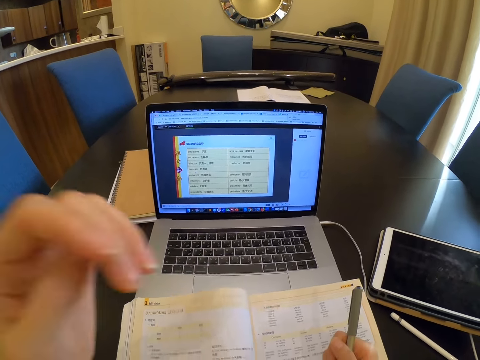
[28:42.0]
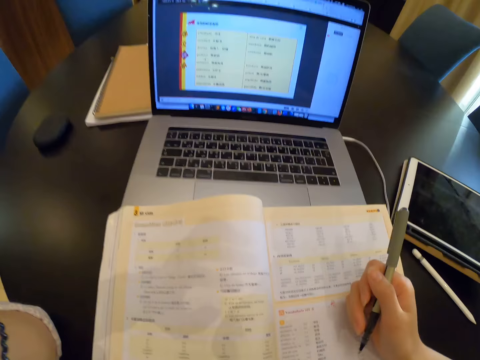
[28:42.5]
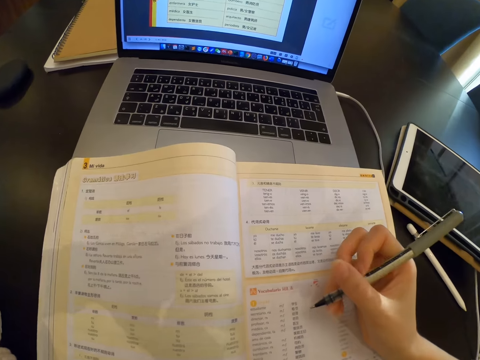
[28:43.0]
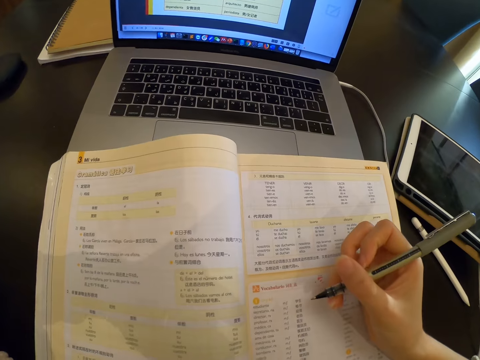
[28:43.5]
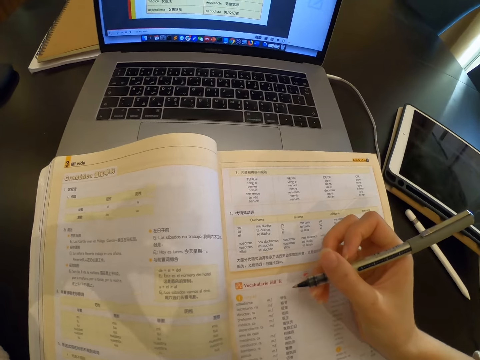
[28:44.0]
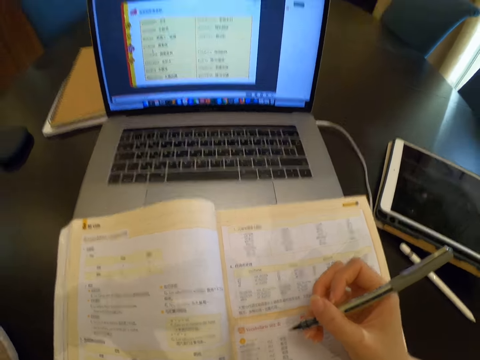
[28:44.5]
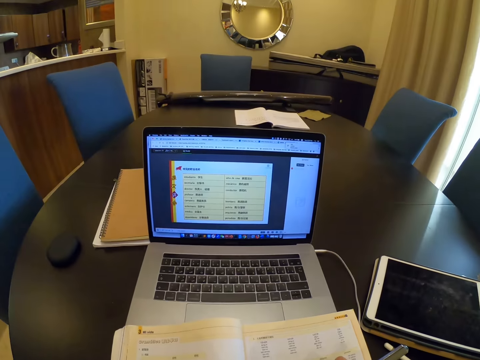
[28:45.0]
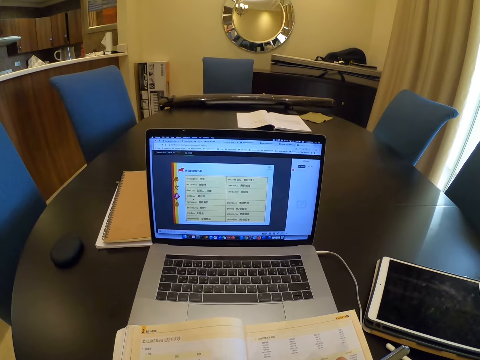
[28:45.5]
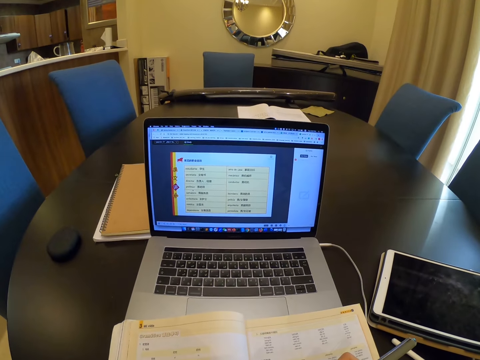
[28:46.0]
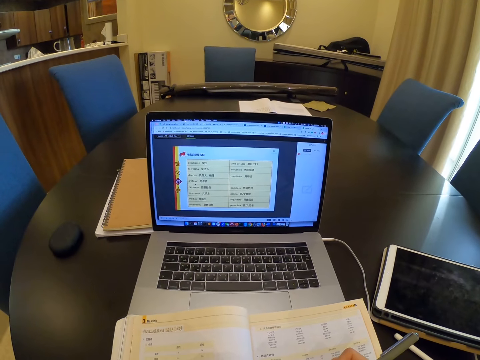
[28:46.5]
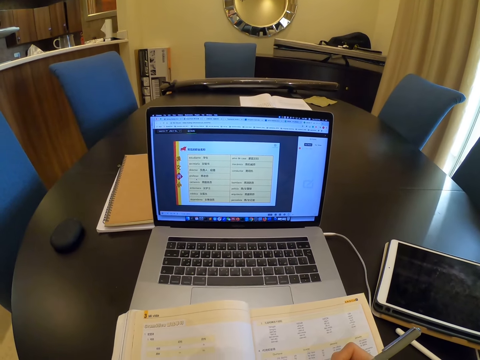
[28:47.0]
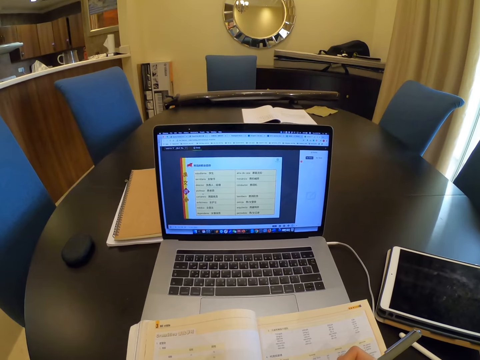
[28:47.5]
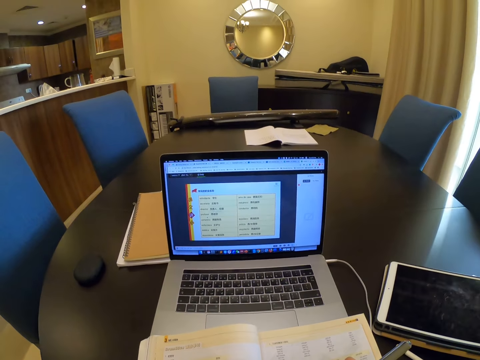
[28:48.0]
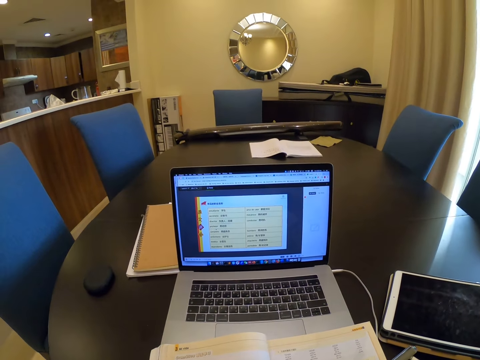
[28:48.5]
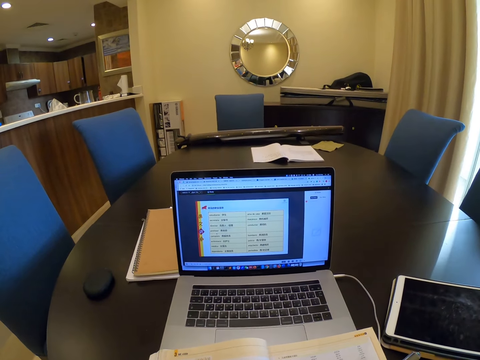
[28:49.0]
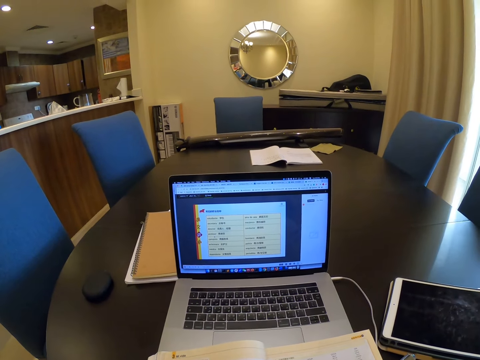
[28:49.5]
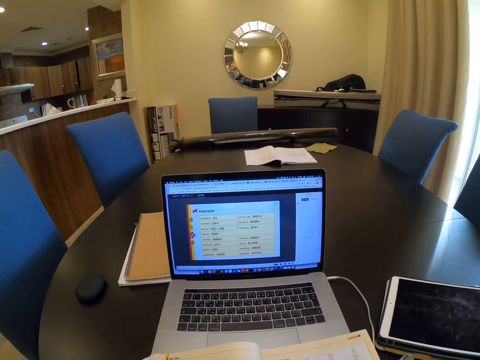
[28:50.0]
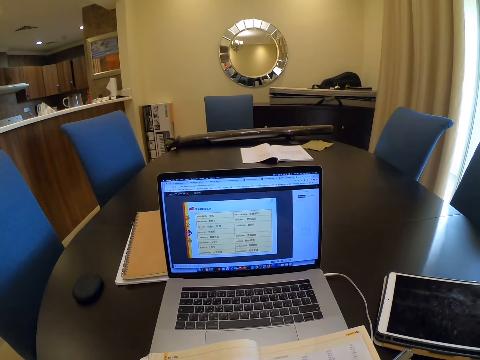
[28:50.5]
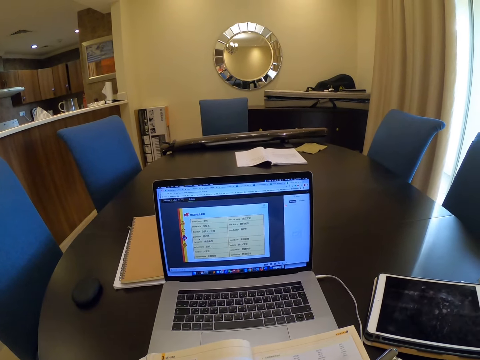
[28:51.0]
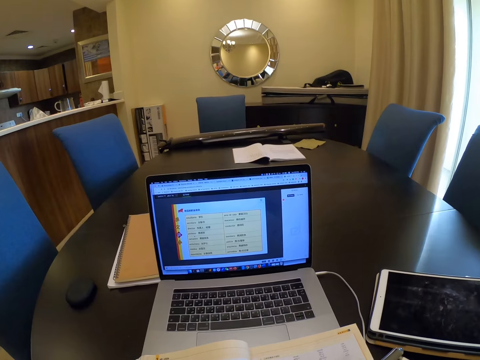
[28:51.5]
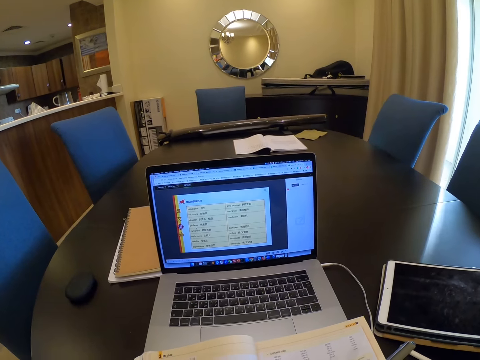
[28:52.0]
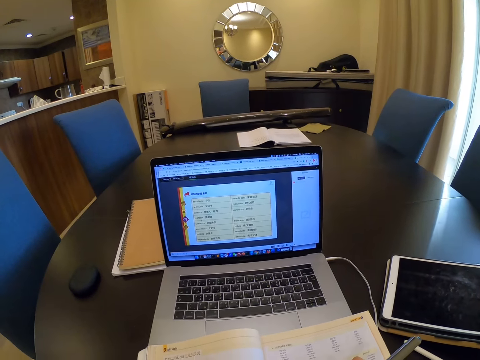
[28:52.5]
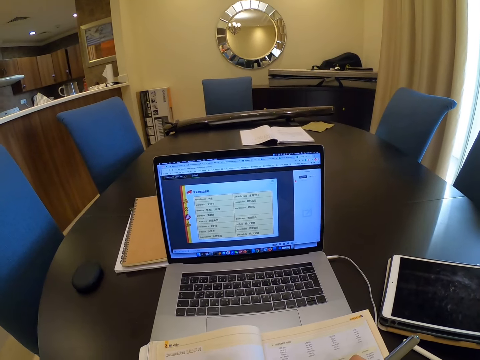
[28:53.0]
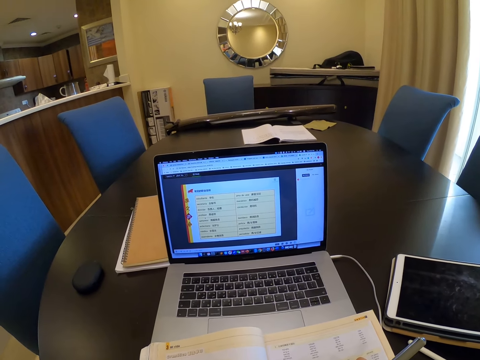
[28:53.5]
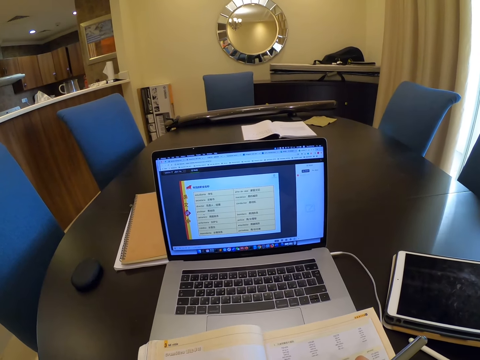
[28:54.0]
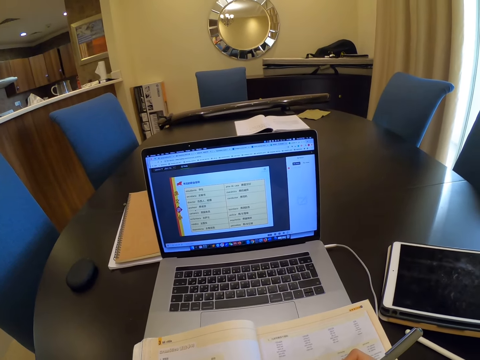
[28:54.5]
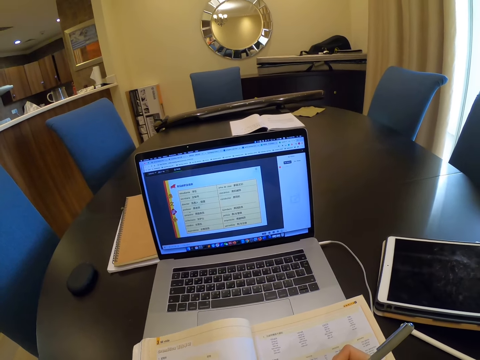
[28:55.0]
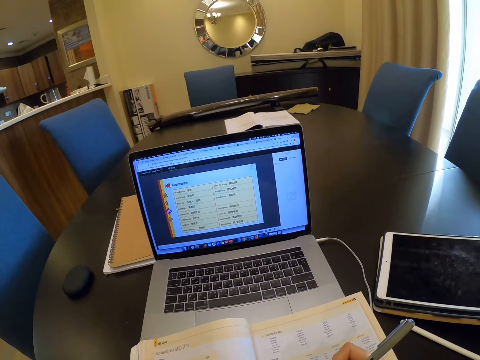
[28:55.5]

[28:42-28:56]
The camera wearer moves her hand. She looks at the laptop screen.

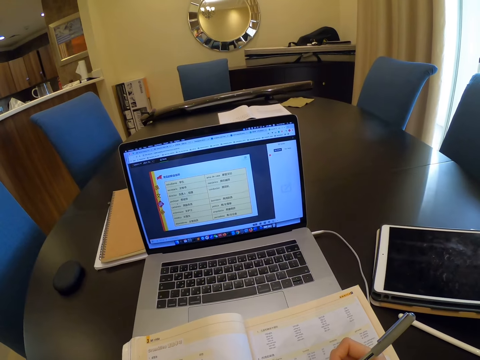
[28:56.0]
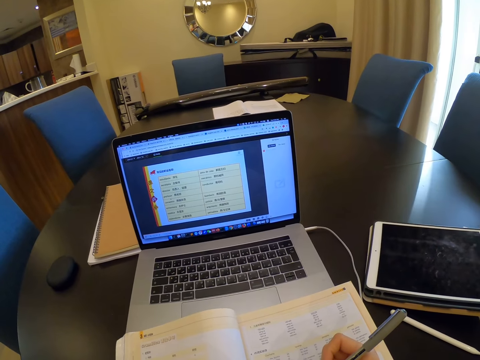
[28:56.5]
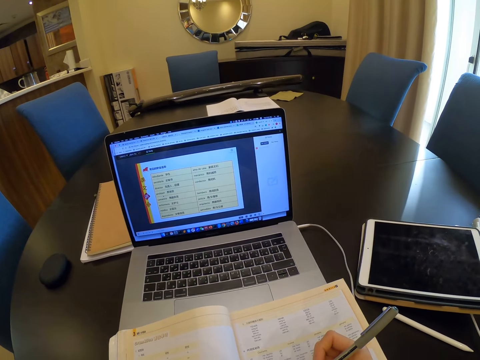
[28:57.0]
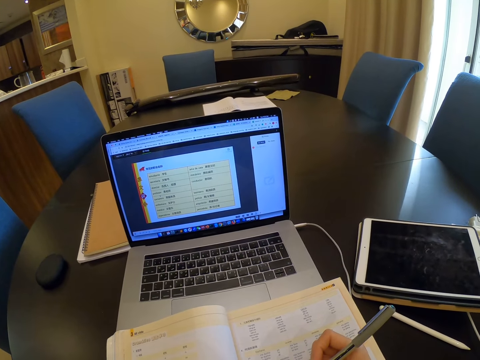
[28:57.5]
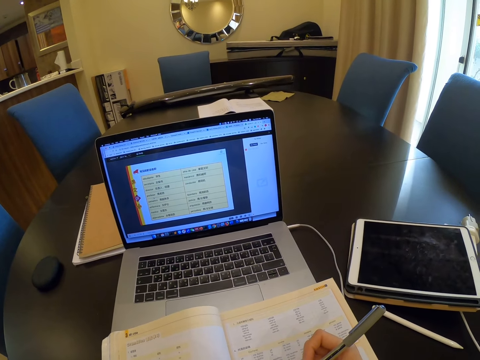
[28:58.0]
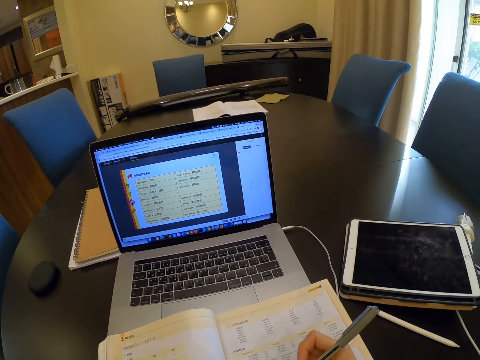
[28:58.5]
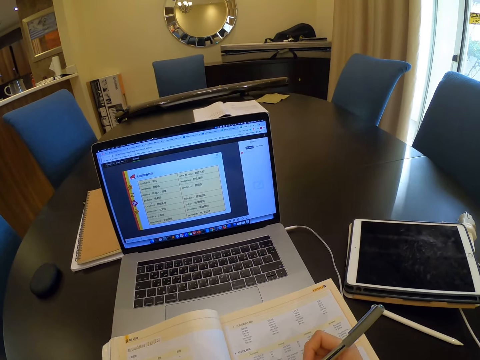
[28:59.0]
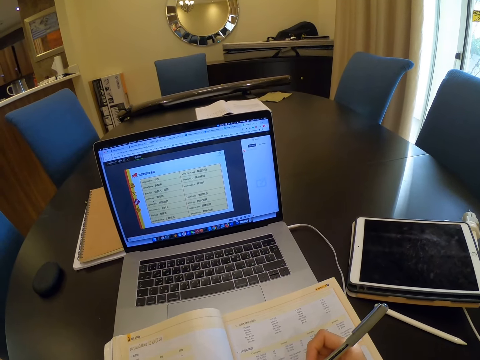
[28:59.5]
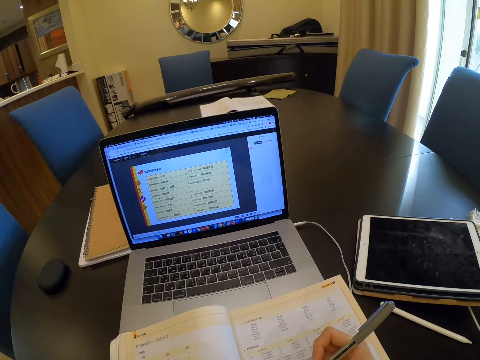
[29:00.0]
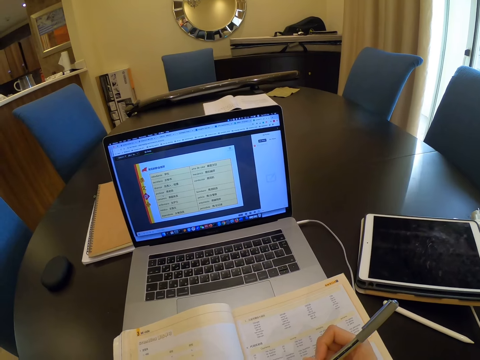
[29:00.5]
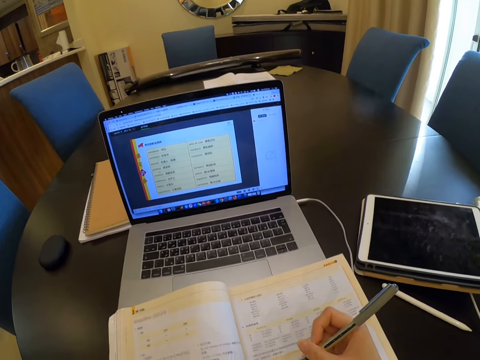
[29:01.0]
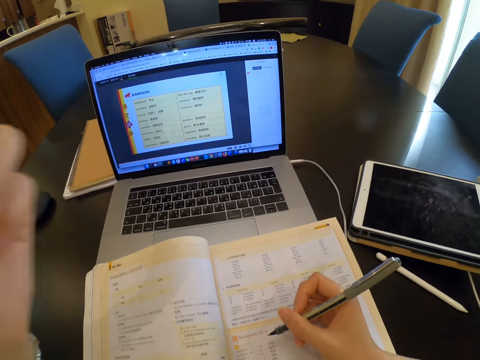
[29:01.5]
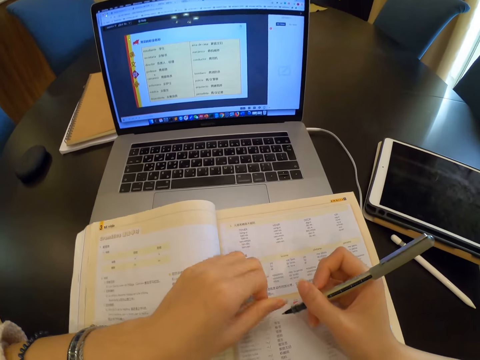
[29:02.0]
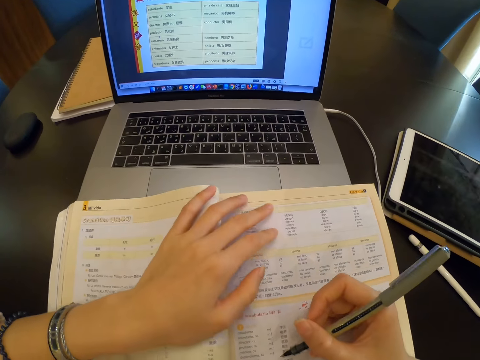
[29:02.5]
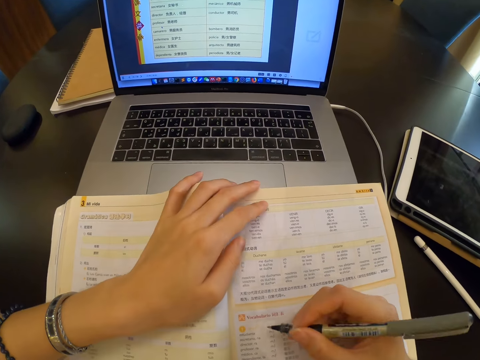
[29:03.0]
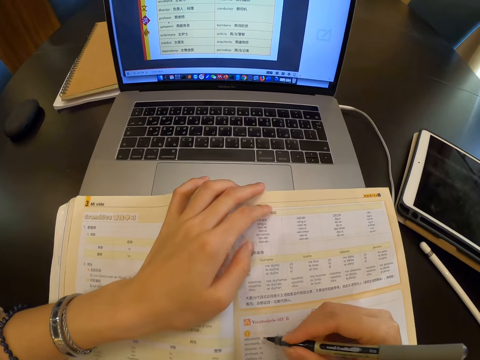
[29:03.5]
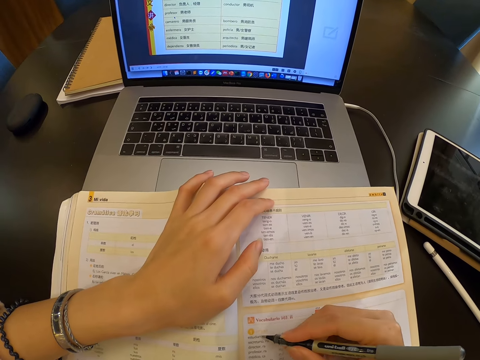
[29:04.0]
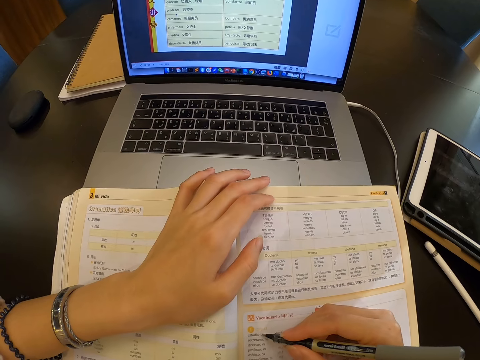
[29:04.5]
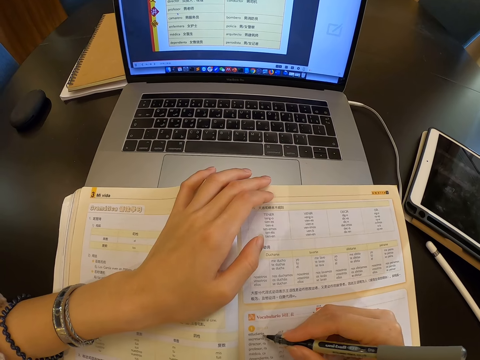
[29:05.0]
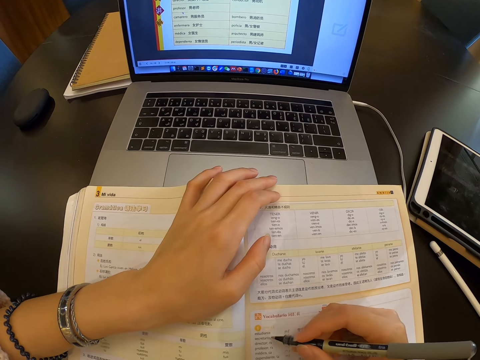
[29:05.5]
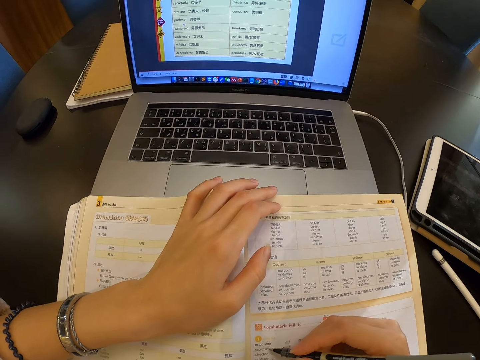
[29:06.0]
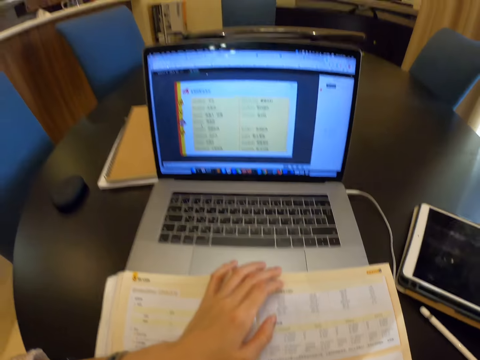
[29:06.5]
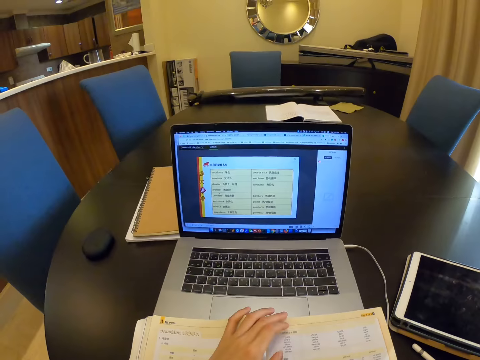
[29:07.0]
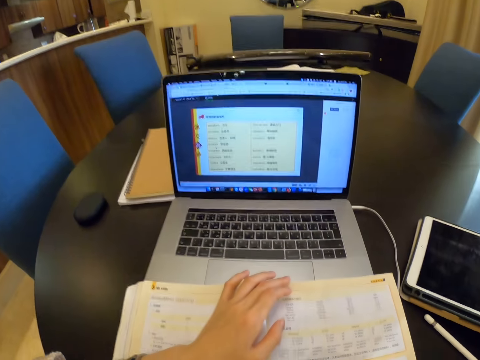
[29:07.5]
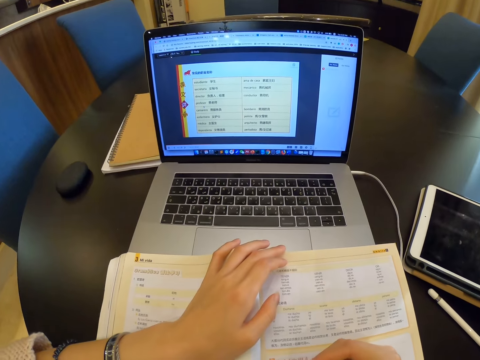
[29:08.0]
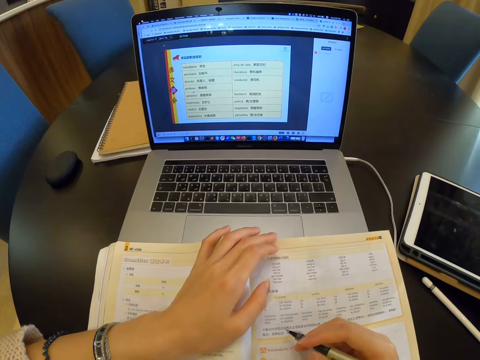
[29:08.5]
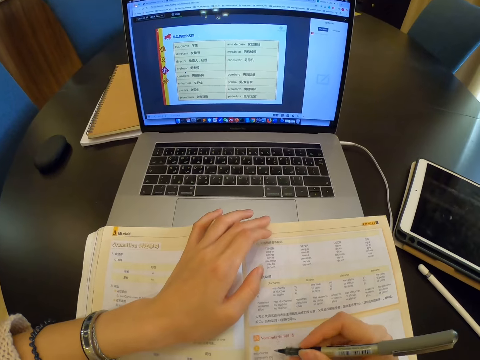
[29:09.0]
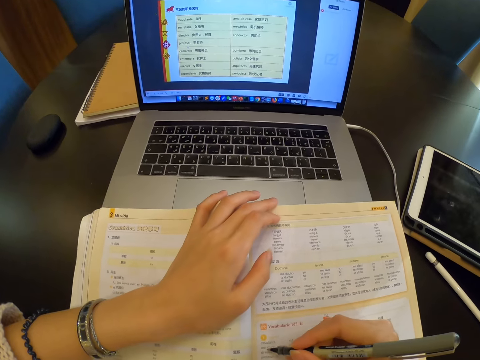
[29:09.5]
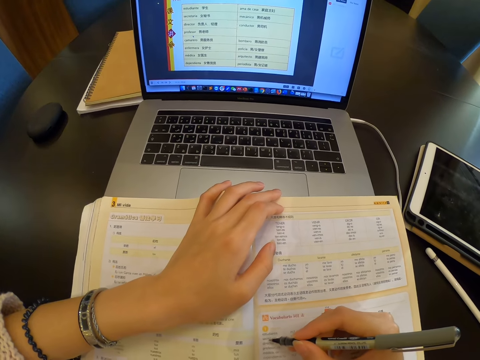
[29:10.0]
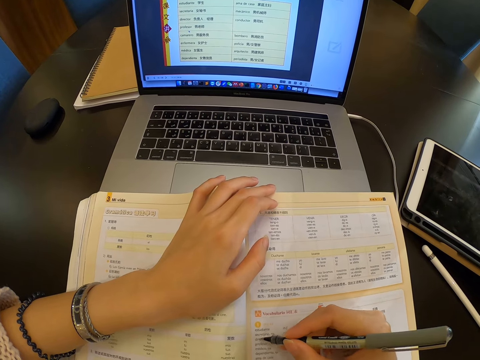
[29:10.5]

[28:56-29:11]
The camera wearer places her hand on the book. She scribbles over the book with her right hand. She reads the book.
